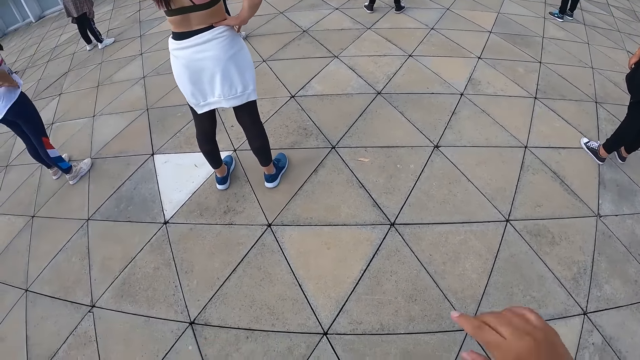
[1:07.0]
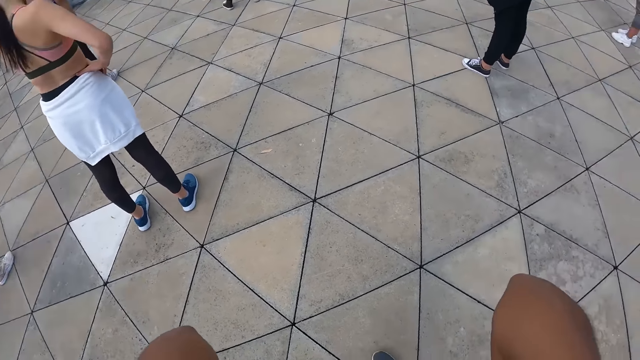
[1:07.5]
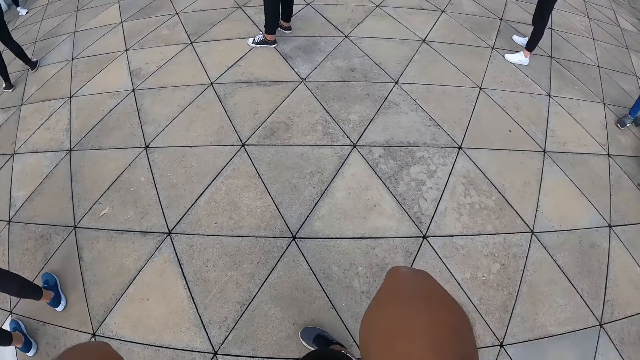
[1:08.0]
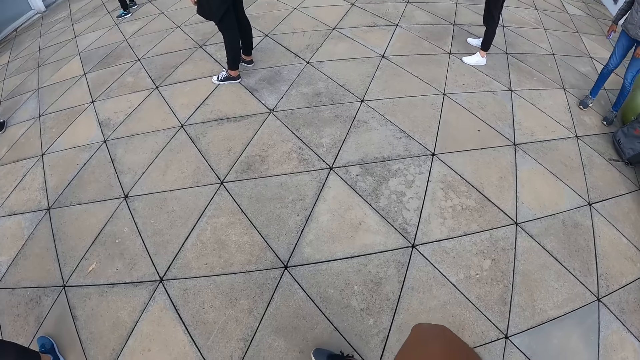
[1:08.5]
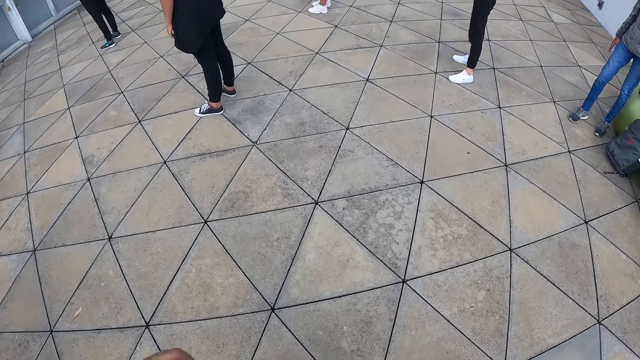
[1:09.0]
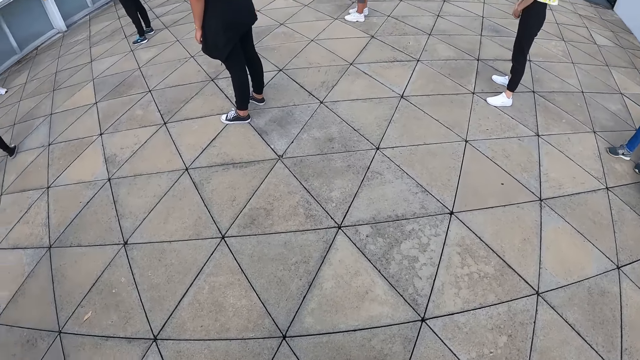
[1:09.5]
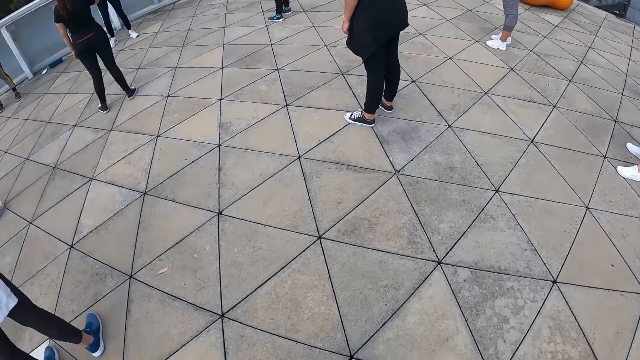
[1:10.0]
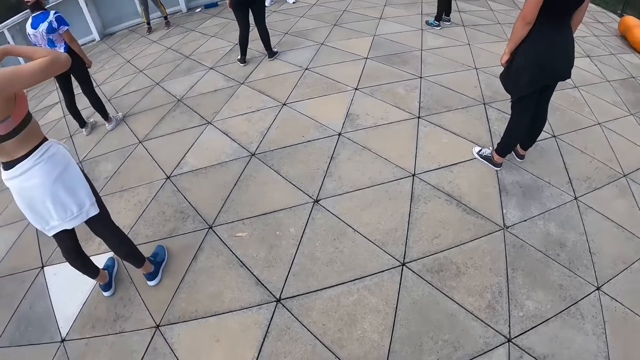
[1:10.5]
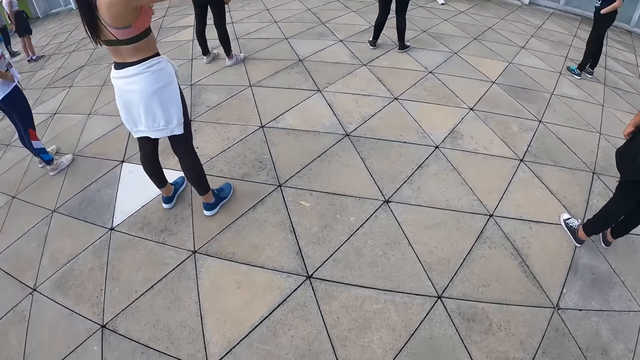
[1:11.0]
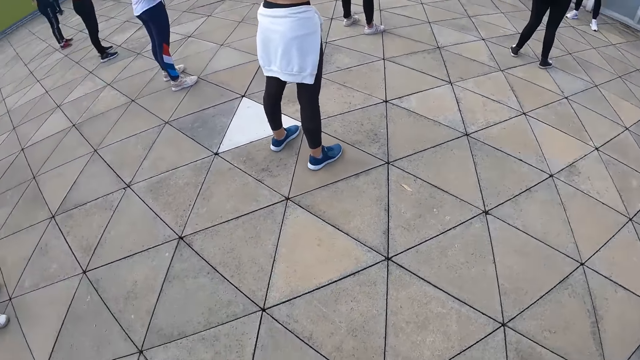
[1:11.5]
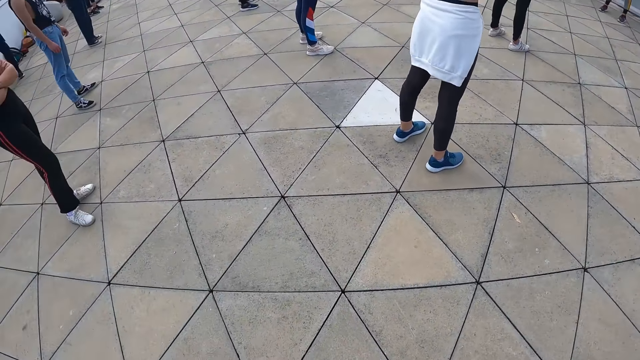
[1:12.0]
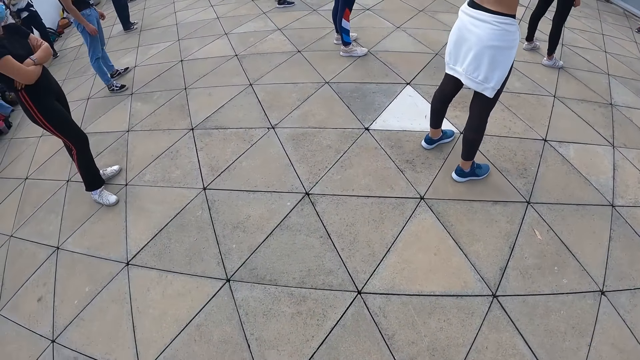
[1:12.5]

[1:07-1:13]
The camera wearer adjusts the camera.

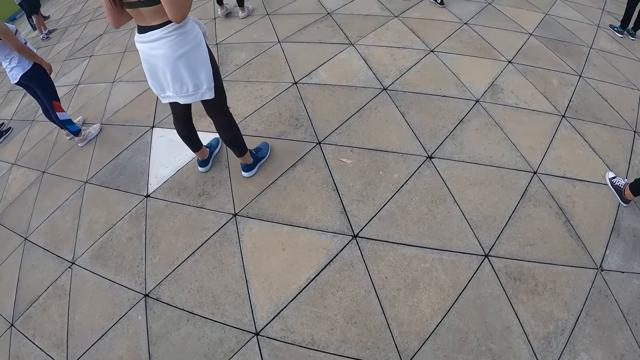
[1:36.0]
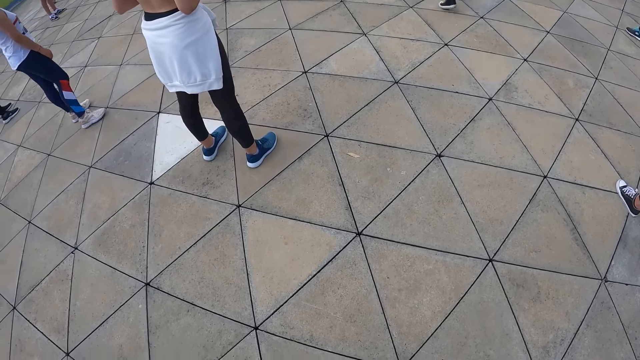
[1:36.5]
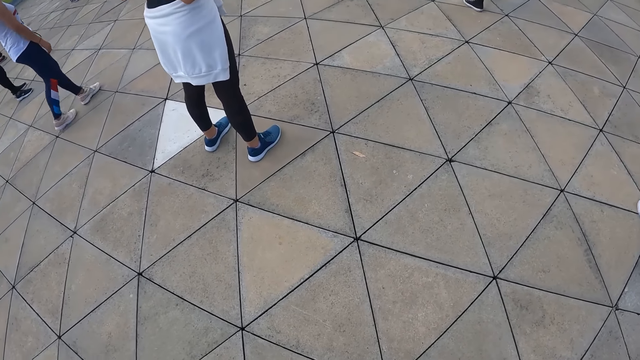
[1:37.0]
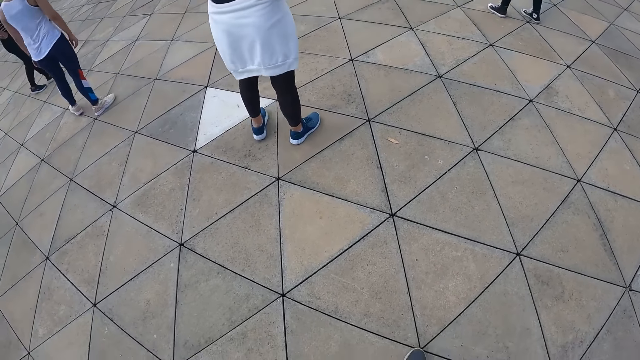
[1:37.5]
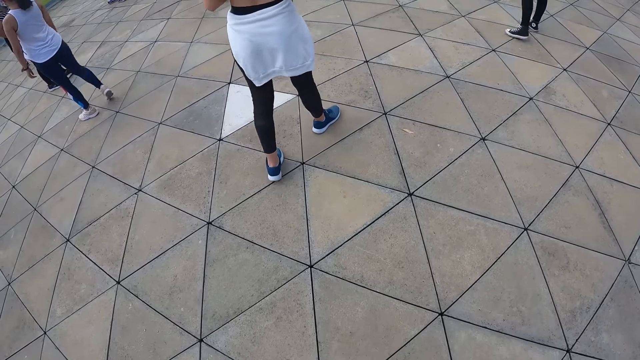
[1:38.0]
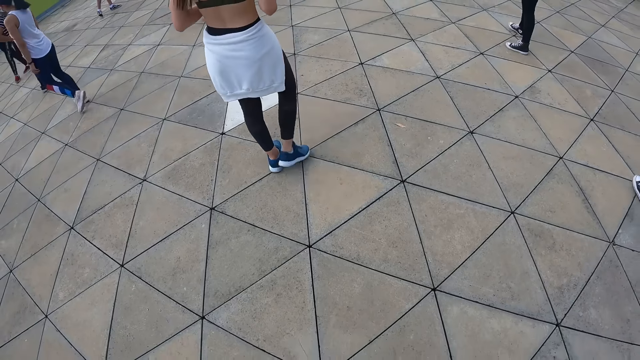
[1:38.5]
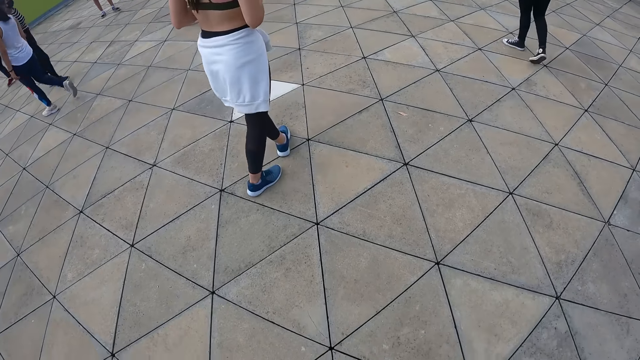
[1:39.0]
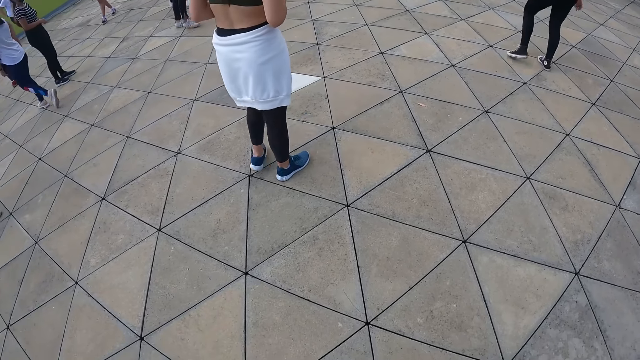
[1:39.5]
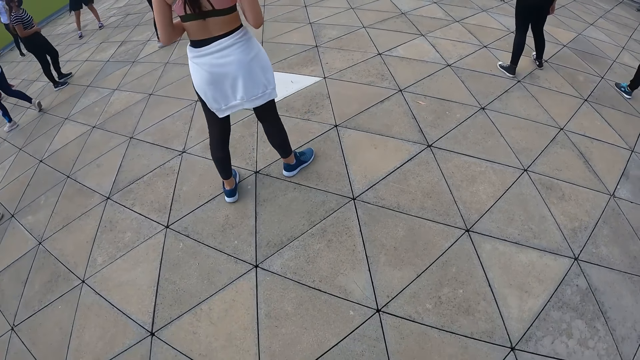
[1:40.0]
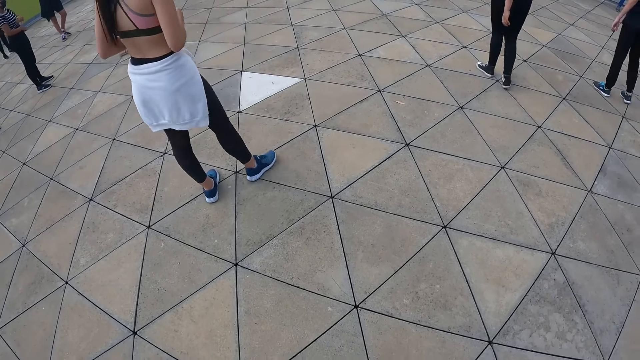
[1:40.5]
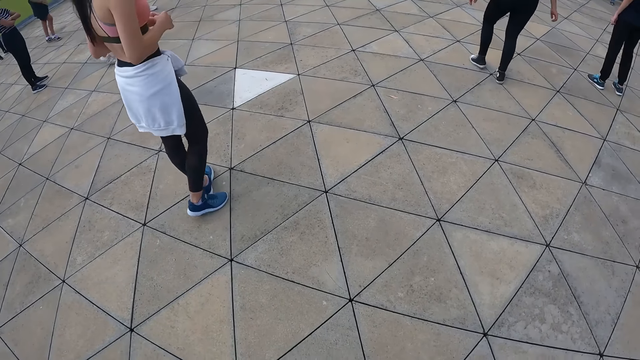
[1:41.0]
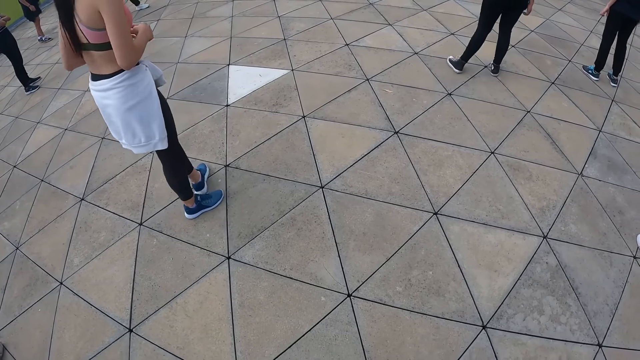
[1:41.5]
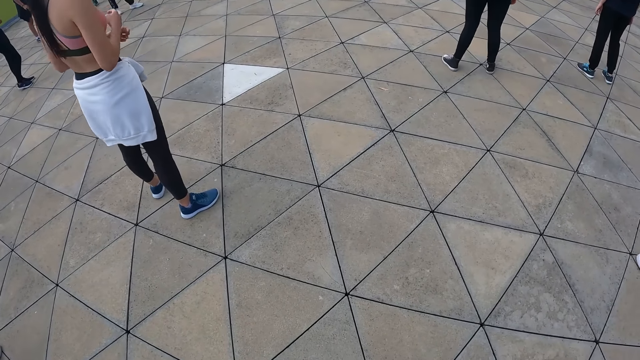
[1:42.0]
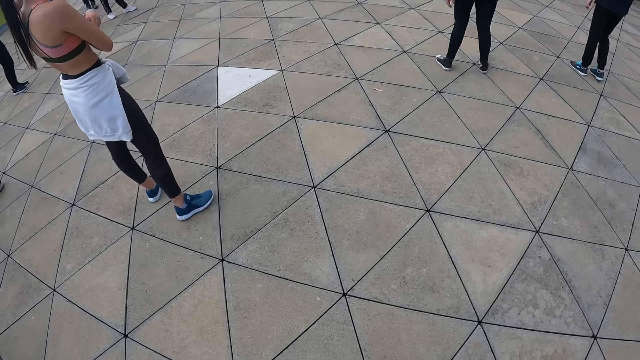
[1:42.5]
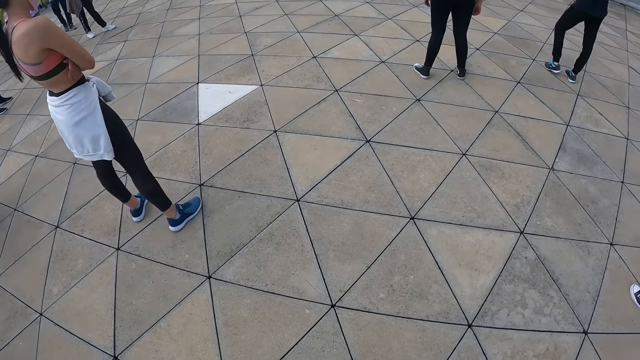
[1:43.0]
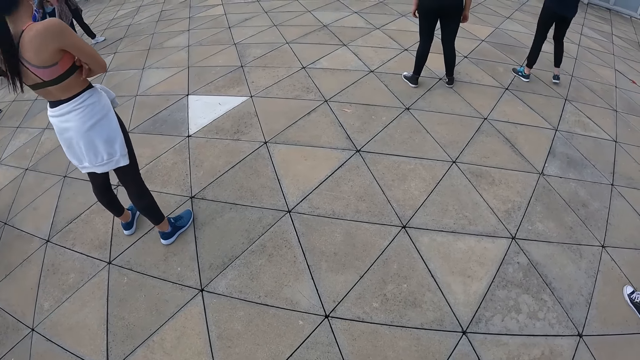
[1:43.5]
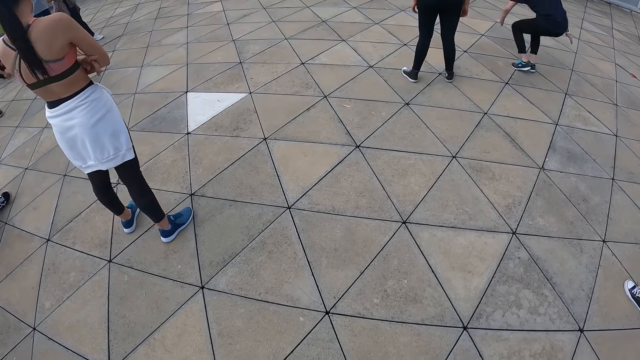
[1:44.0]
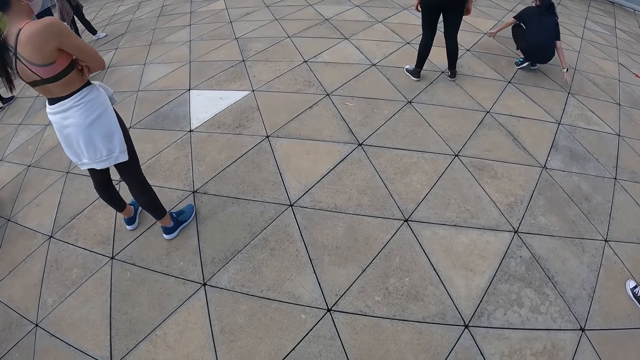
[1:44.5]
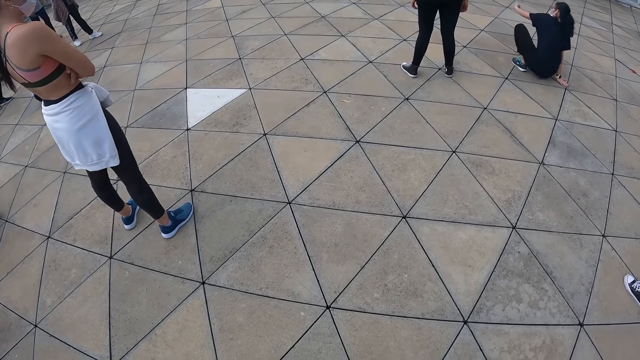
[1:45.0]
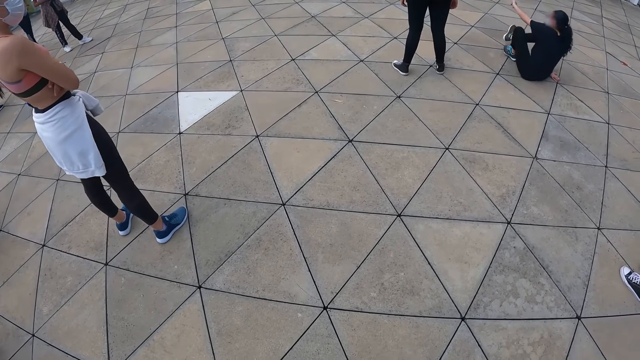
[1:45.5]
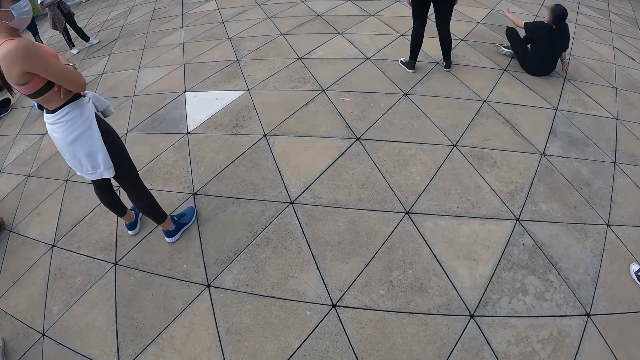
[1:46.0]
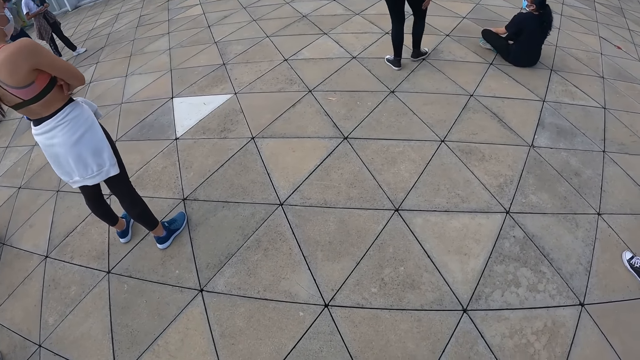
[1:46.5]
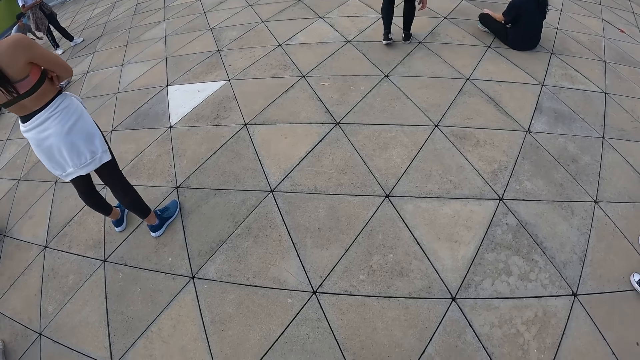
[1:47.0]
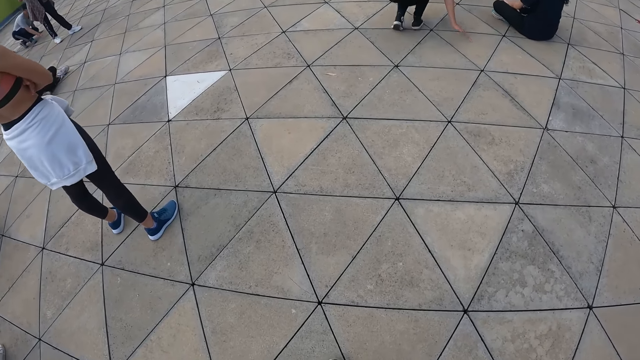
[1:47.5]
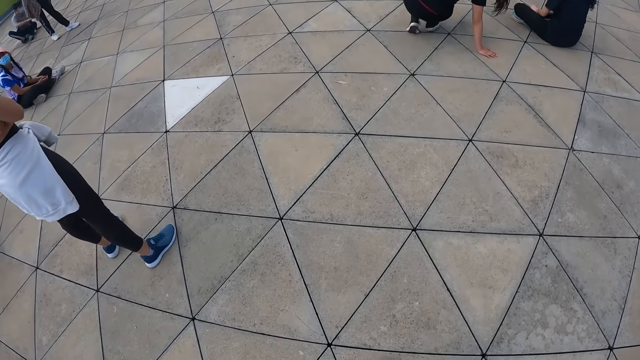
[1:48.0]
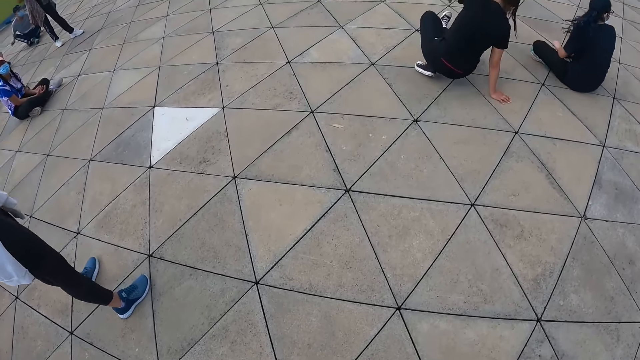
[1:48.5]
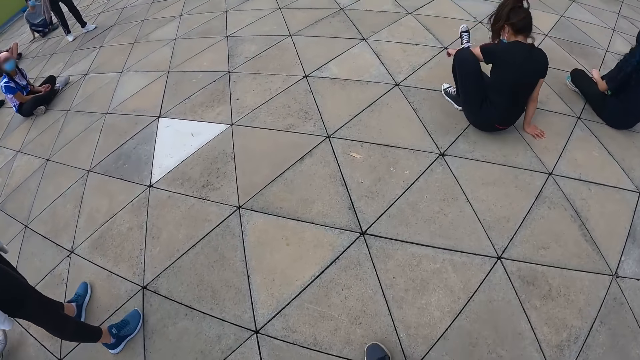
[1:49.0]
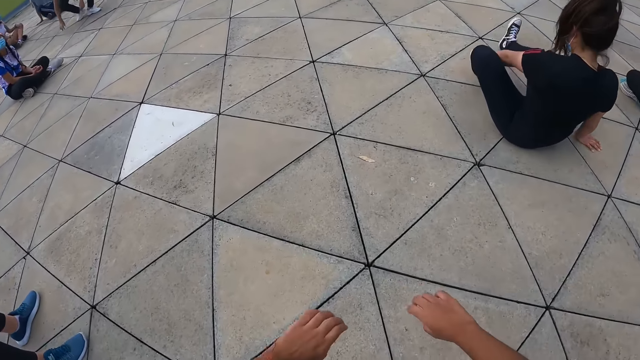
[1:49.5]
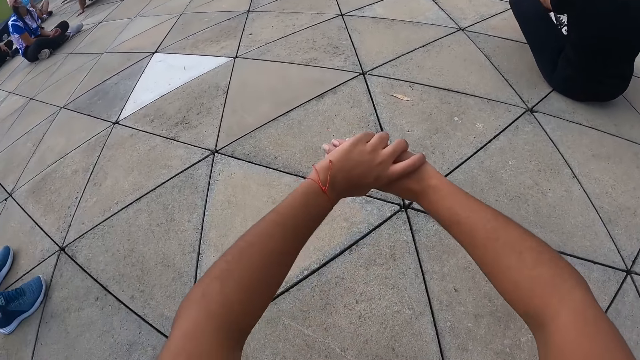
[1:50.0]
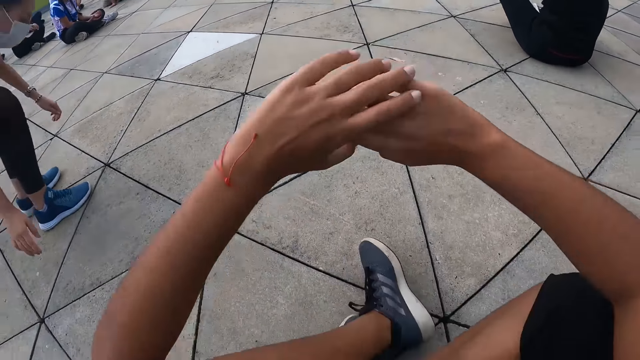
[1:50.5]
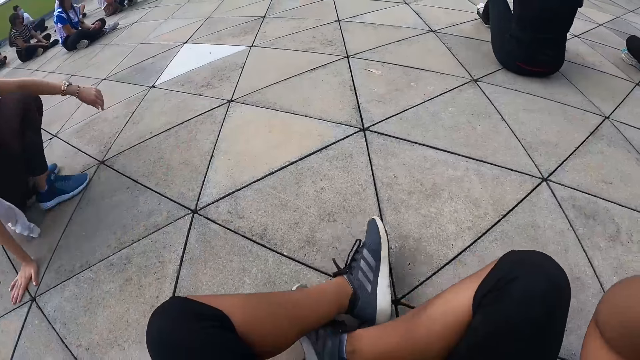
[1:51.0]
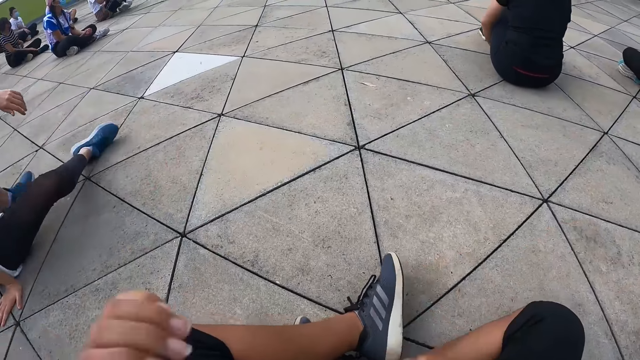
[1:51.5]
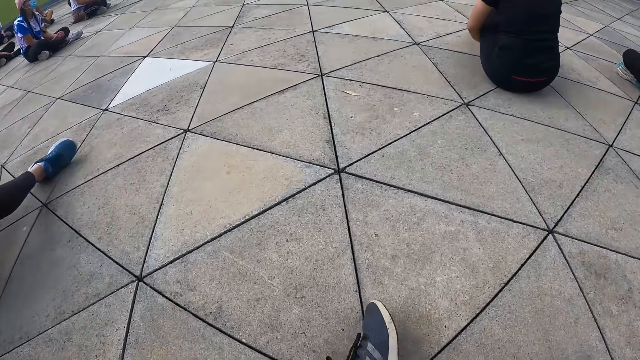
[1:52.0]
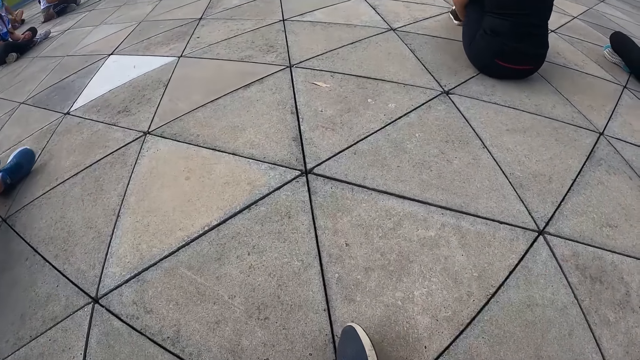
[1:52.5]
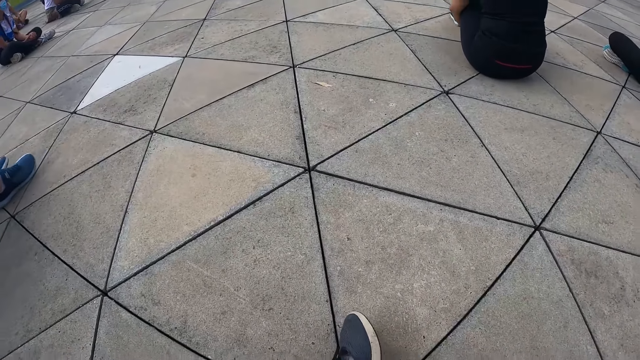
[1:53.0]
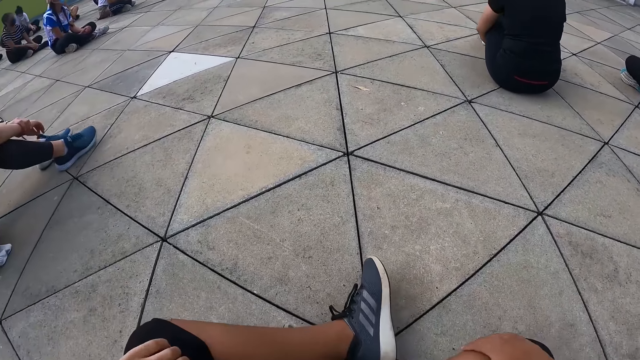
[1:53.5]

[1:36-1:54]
The woman walks backwards from her spot. The camera wearer sits down on a floor with her legs crossed. The woman sits down on the floor.
